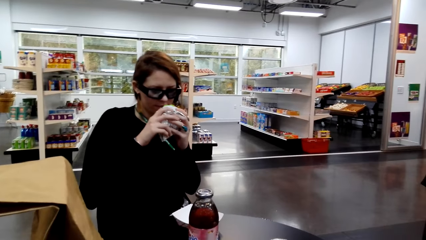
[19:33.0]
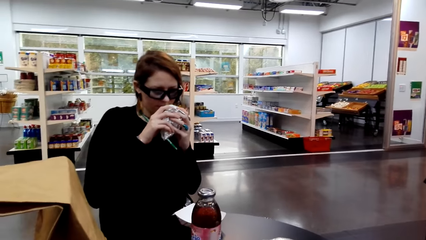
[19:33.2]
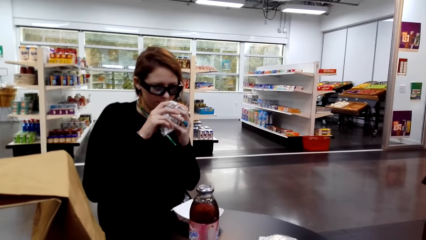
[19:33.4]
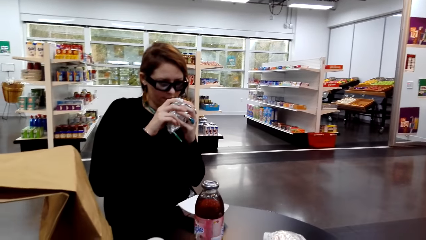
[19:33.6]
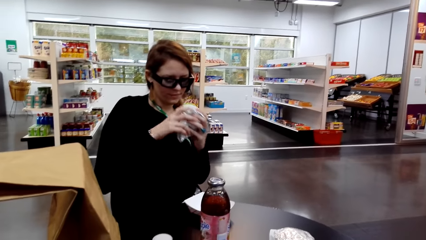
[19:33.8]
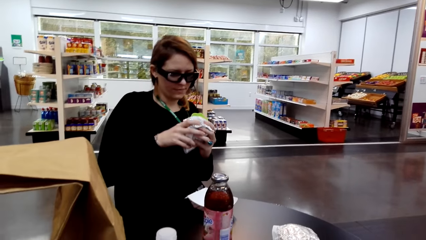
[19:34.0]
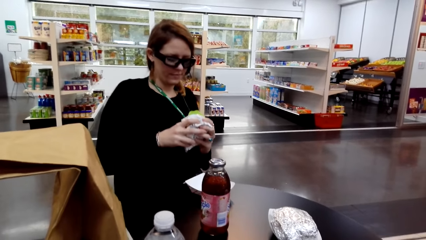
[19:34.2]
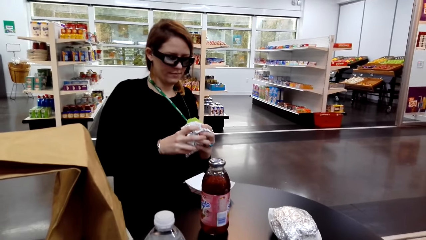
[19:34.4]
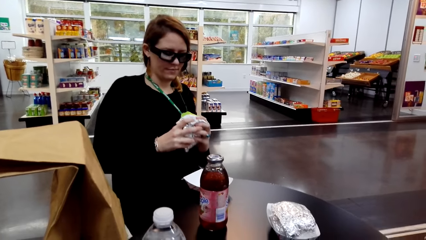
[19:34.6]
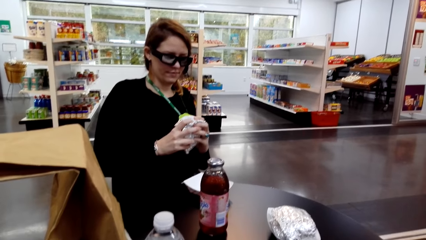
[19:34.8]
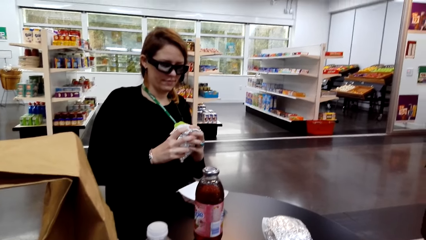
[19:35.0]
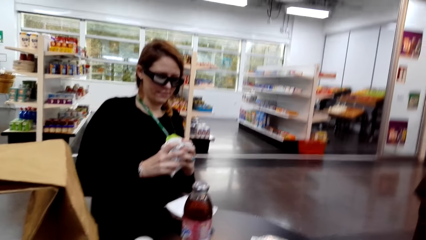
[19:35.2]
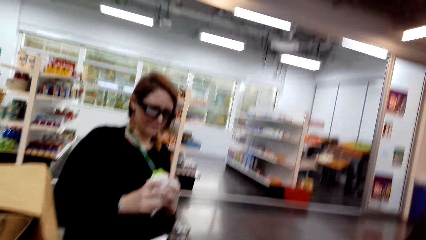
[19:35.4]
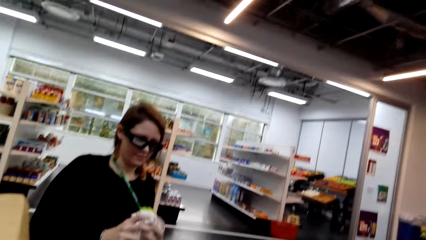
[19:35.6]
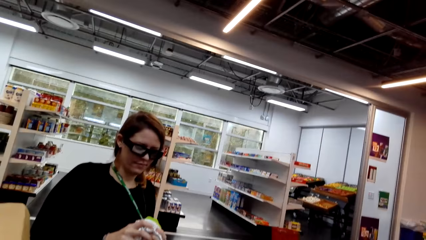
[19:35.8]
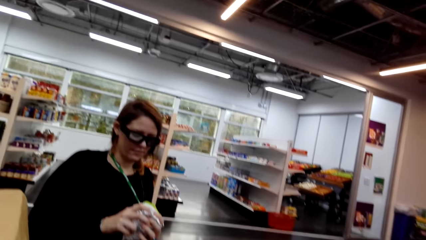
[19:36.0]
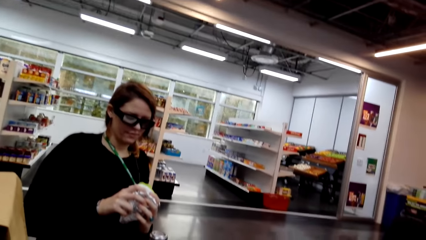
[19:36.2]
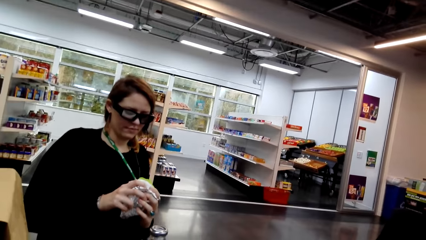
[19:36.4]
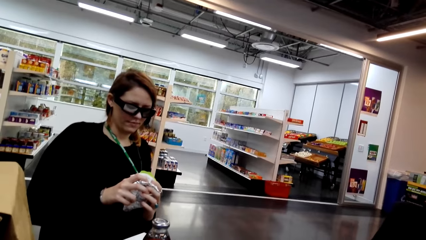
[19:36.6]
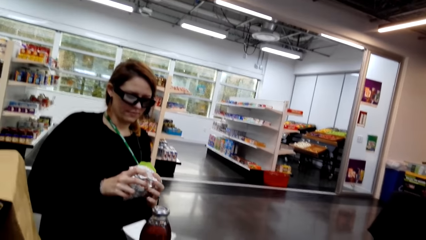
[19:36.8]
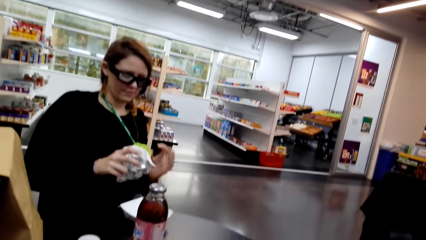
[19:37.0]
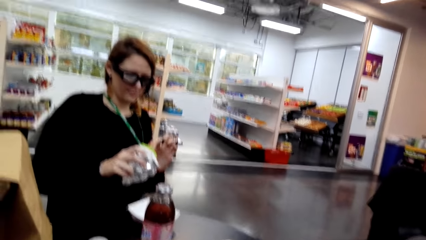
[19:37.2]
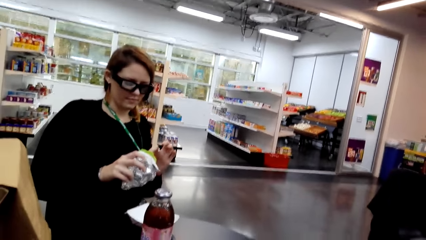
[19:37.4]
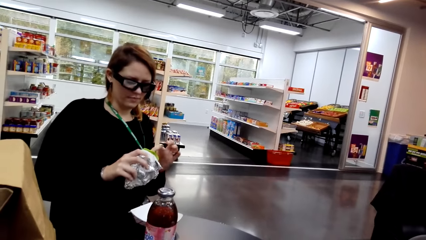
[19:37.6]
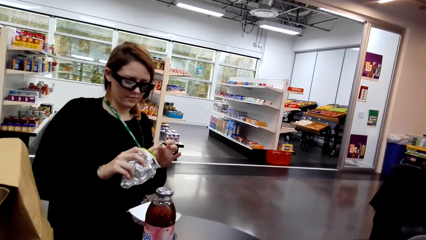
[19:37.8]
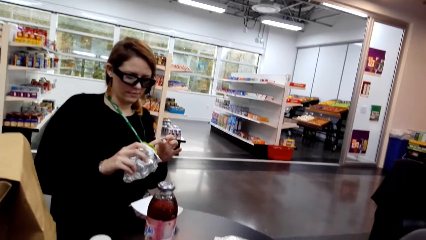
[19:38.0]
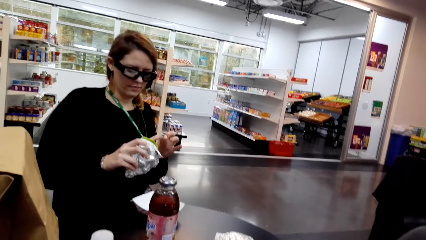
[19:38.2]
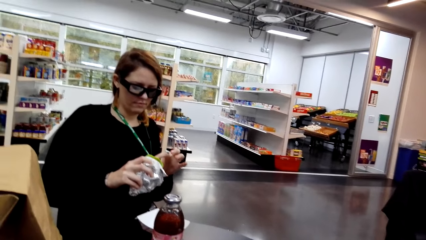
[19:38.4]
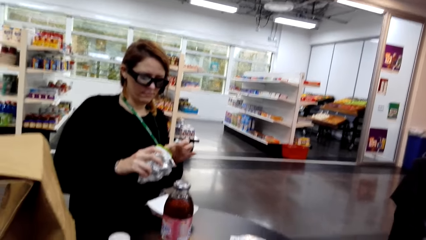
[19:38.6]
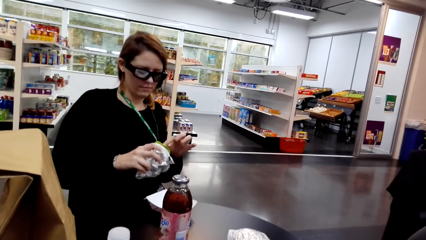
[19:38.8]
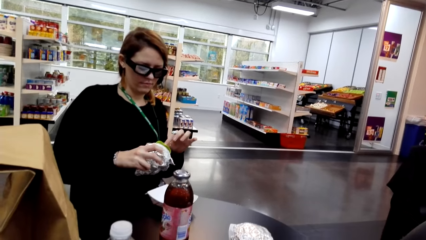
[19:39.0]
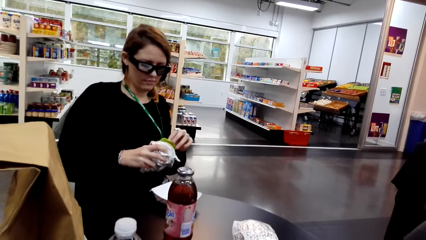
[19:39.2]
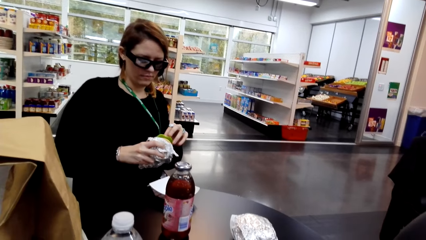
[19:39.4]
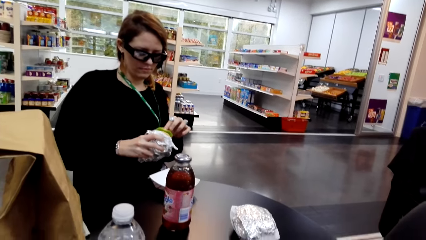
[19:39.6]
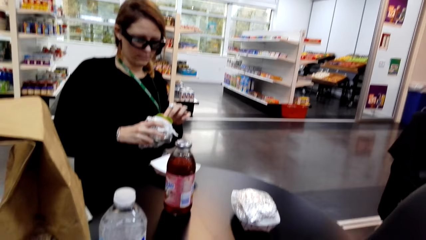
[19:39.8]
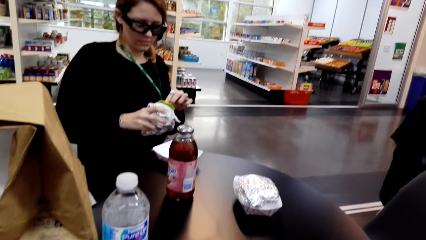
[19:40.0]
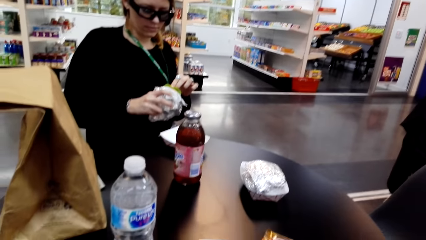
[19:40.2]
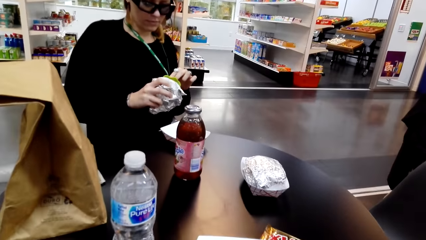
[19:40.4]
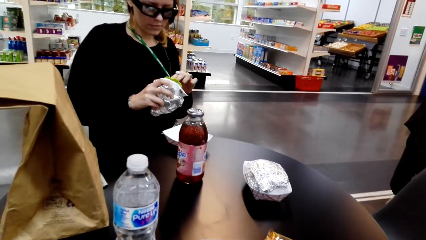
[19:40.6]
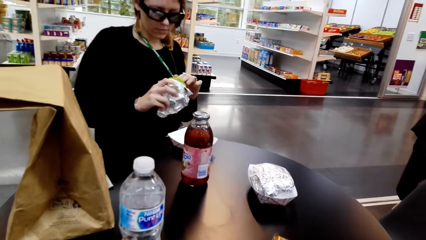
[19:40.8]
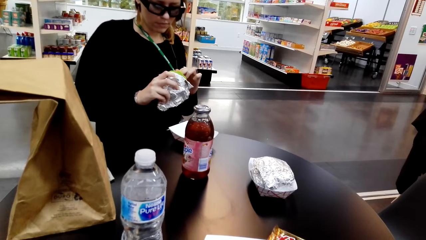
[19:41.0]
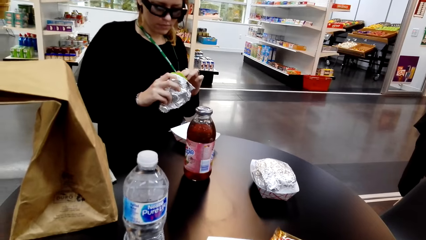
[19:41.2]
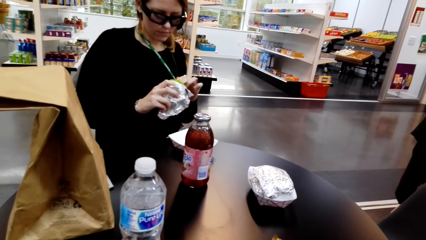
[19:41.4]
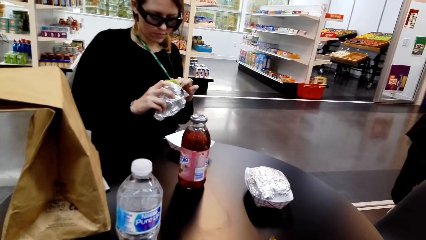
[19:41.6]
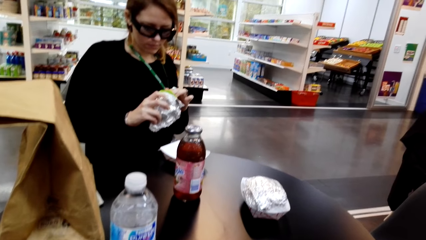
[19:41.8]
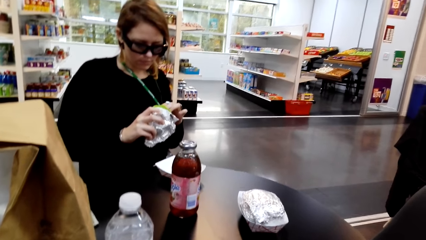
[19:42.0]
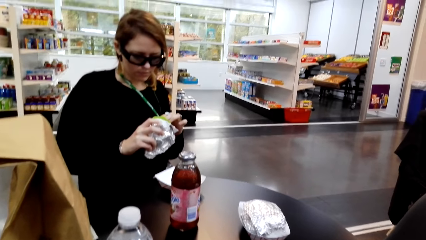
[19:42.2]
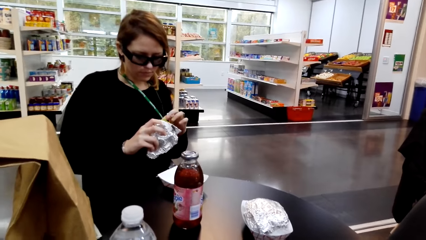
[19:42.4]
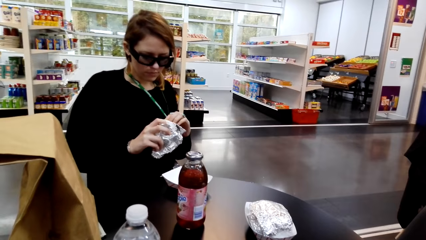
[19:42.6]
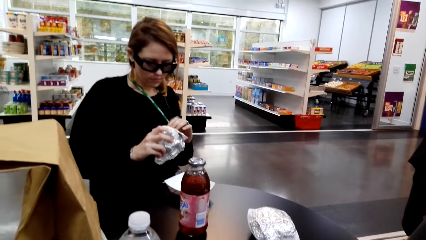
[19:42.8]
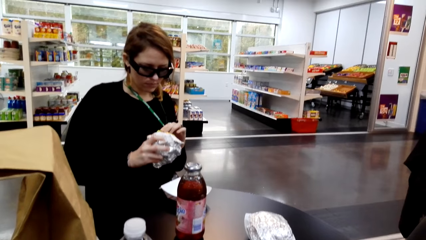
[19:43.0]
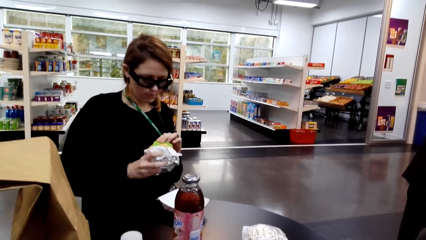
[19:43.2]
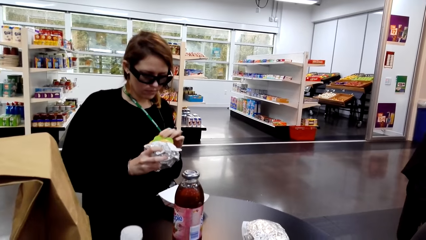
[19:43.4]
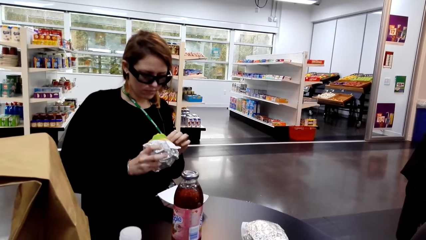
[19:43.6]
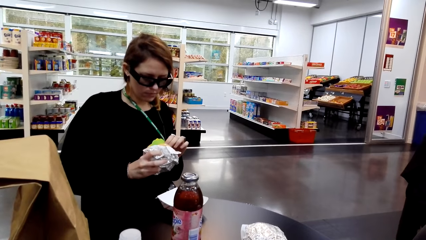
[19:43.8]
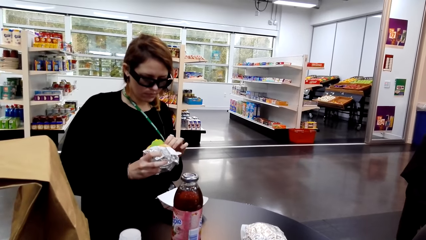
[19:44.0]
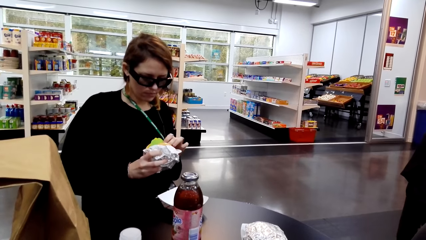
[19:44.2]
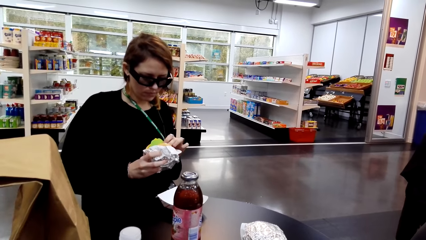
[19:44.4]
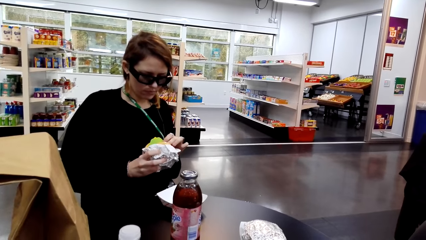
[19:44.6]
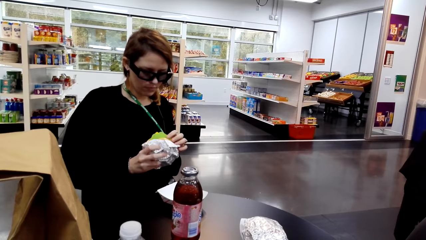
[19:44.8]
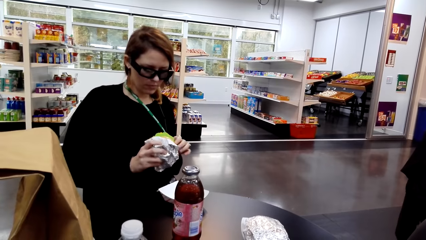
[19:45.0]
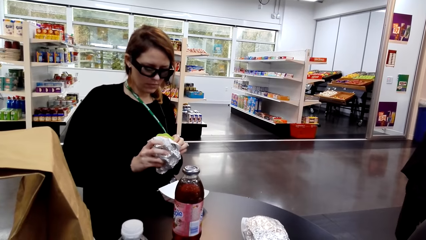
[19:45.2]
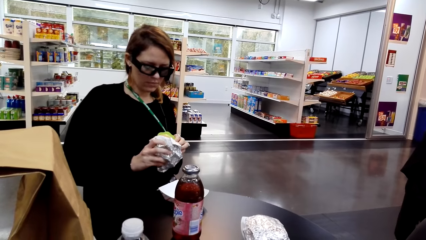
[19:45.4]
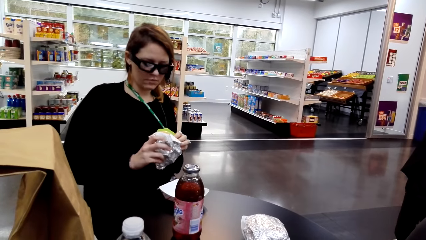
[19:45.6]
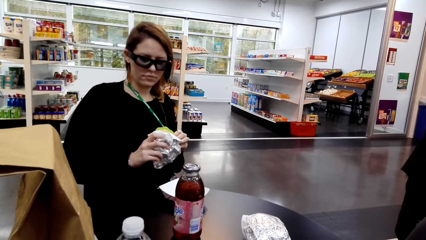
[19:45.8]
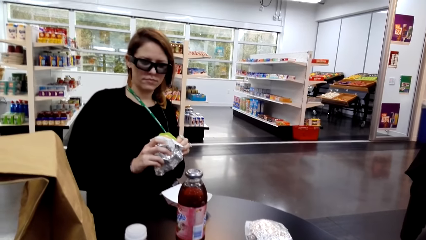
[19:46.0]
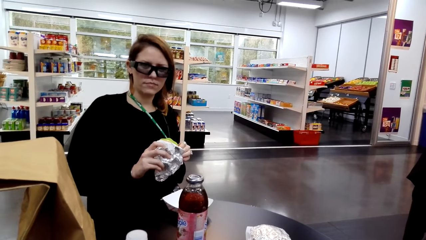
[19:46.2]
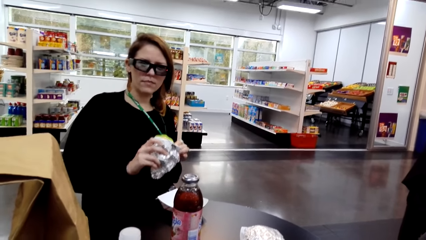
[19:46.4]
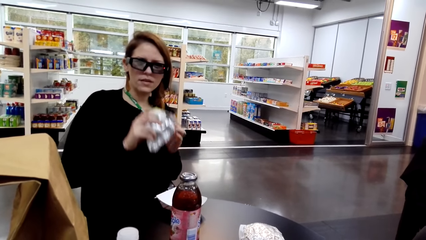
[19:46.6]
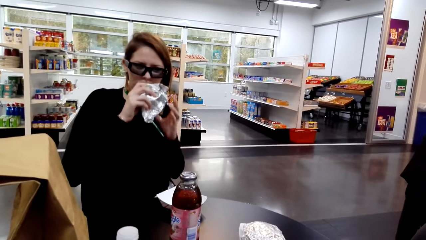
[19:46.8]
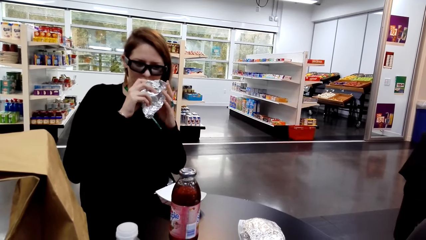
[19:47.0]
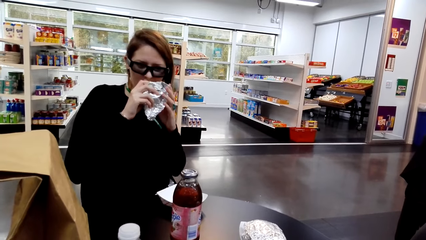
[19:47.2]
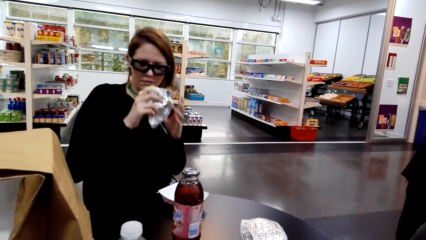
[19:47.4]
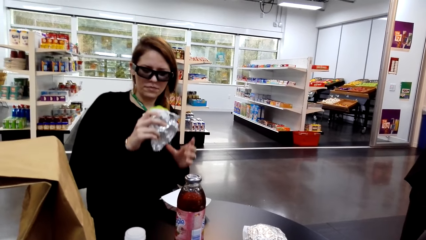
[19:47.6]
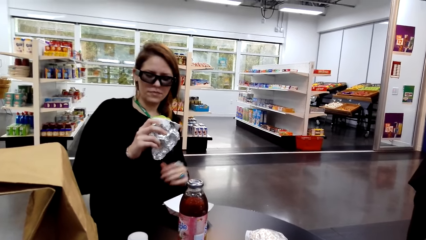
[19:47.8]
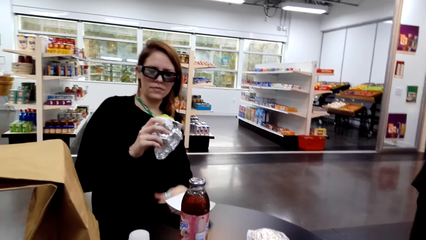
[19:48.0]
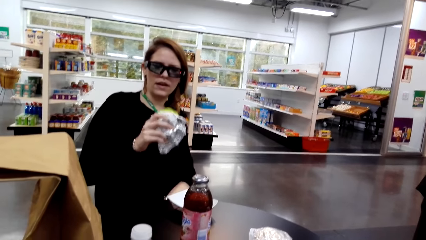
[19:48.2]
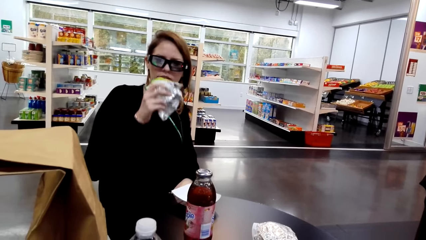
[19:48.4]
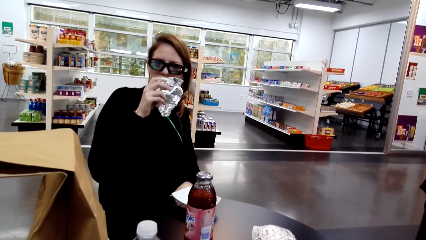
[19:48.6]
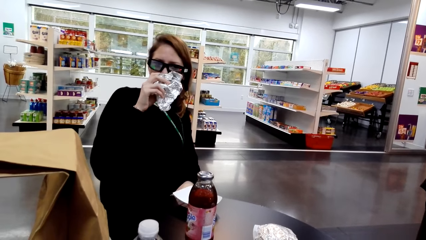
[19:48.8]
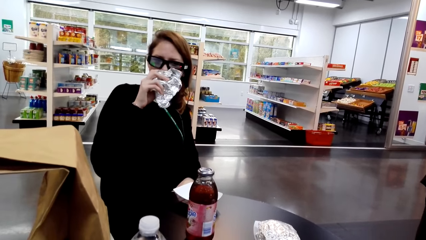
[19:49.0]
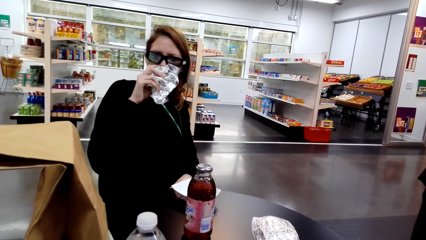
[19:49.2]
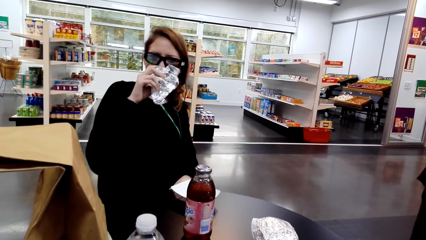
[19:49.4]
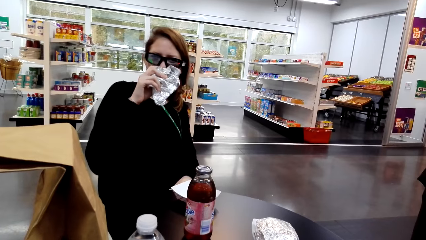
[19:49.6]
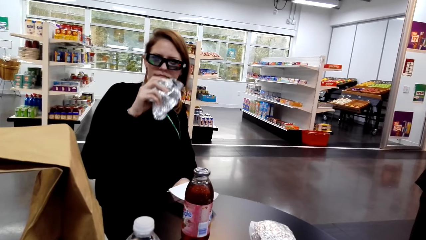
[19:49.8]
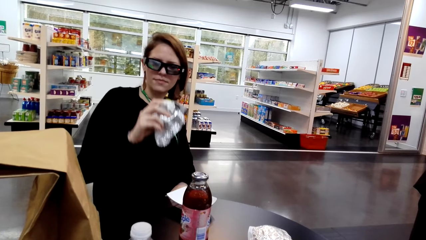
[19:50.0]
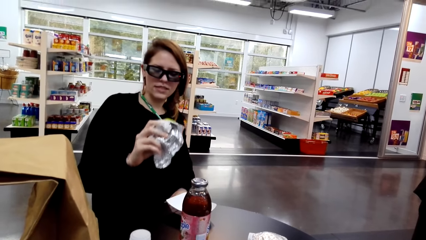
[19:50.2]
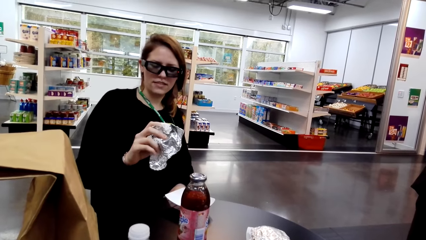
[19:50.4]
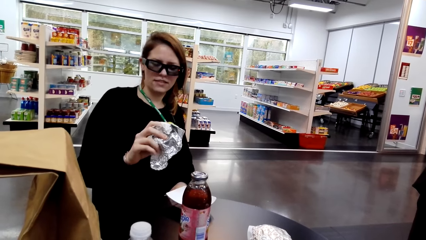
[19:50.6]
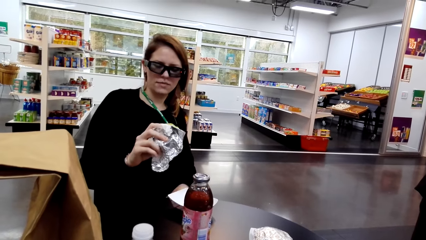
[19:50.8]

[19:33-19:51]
The camera wearer looks around a supermarket. A lady smells food and looks at the food. The lady adjusts a snack on her hands. The camera wearer looks around the supermarket. The lady adjusts the snack on her hands. The lady smells the food. The camera wearer looks around the supermarket.
